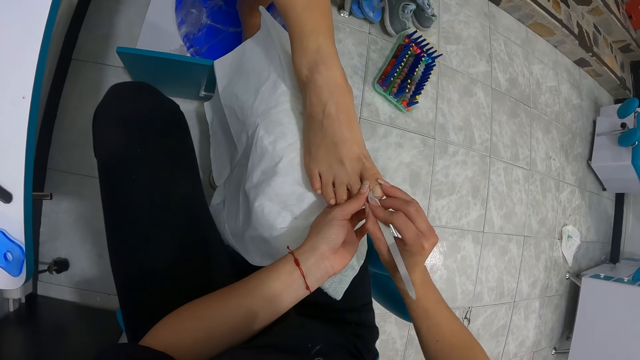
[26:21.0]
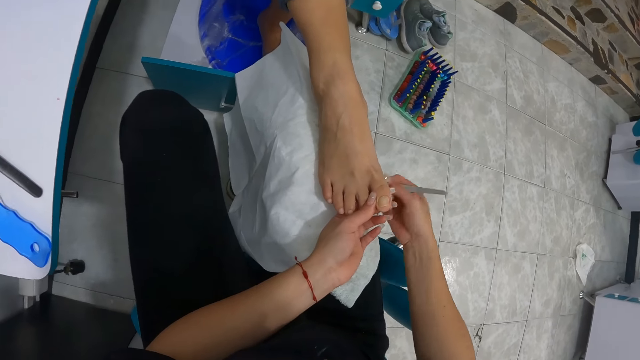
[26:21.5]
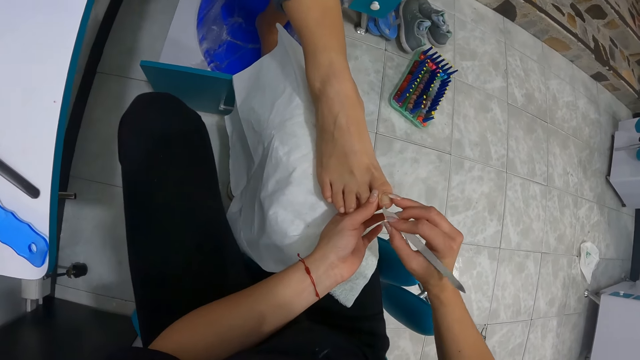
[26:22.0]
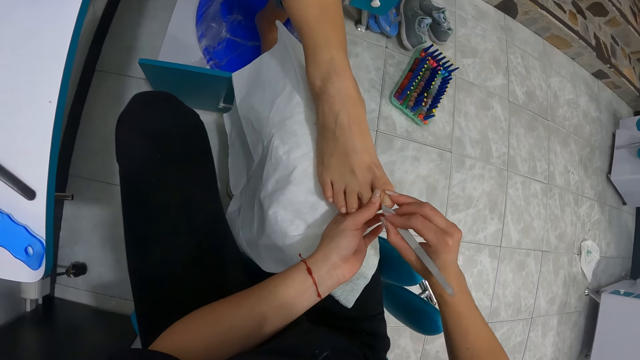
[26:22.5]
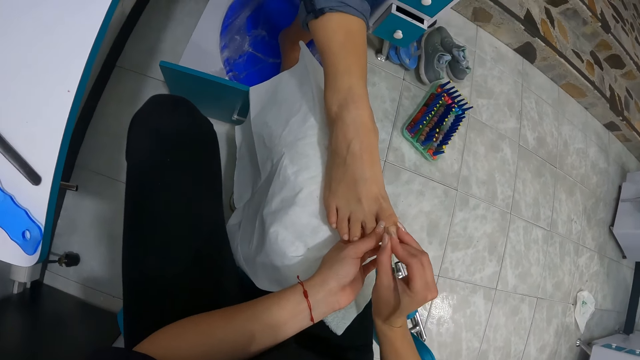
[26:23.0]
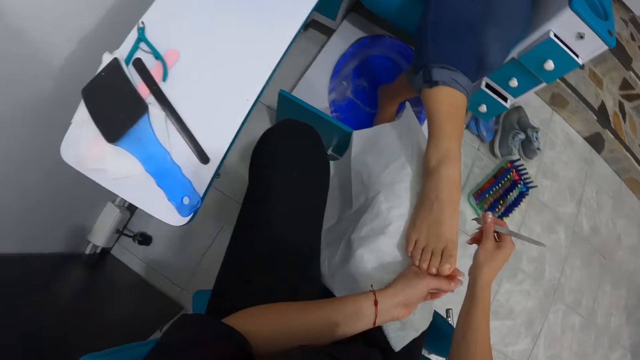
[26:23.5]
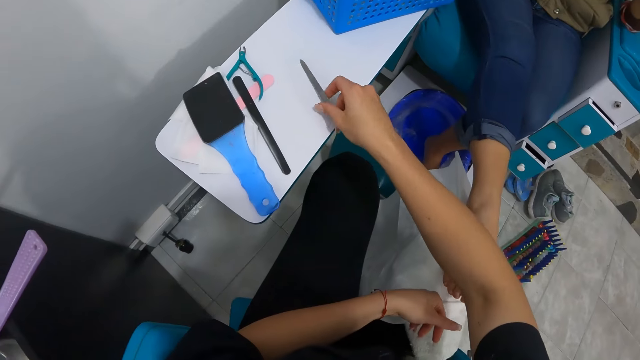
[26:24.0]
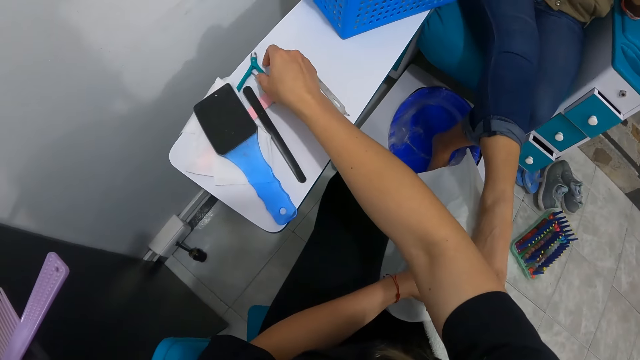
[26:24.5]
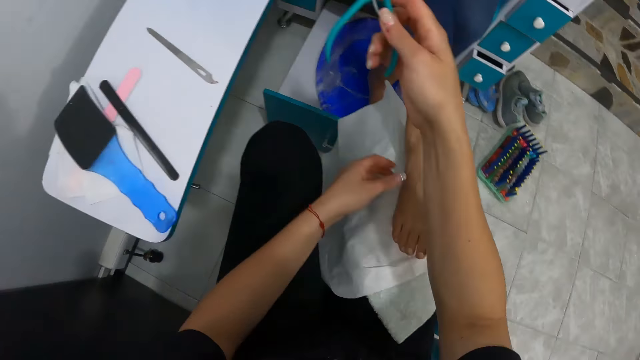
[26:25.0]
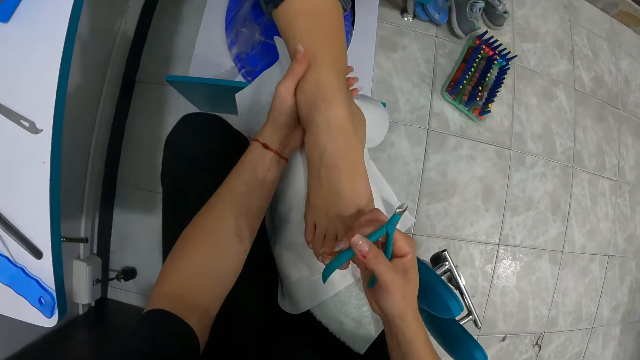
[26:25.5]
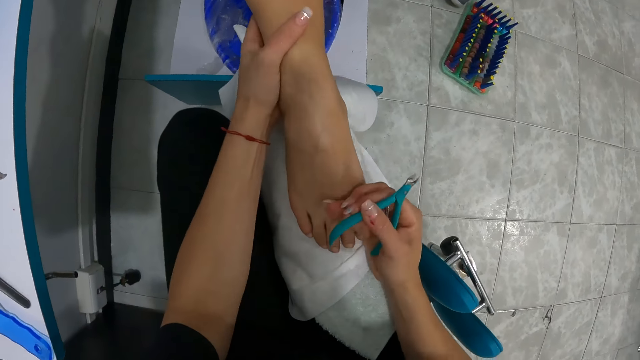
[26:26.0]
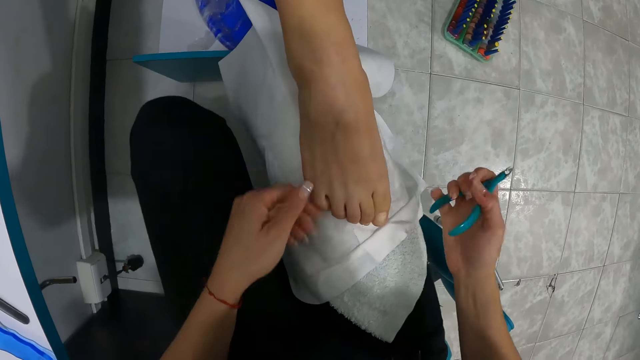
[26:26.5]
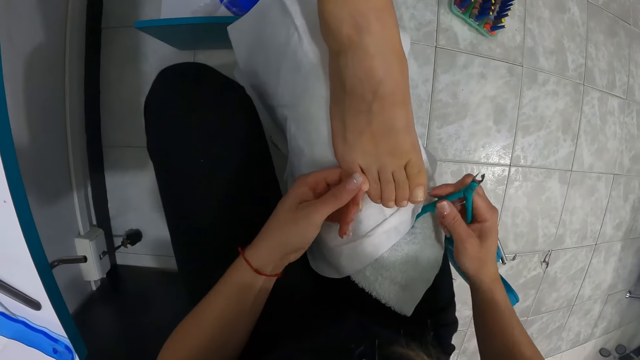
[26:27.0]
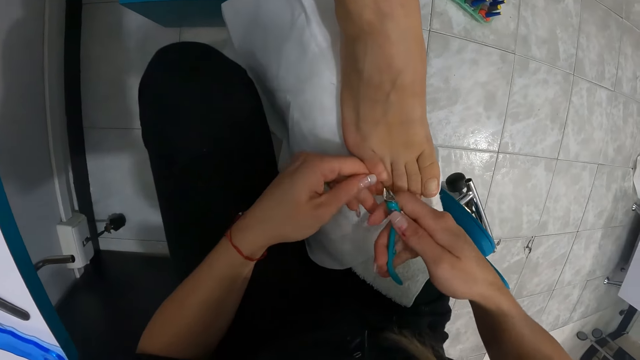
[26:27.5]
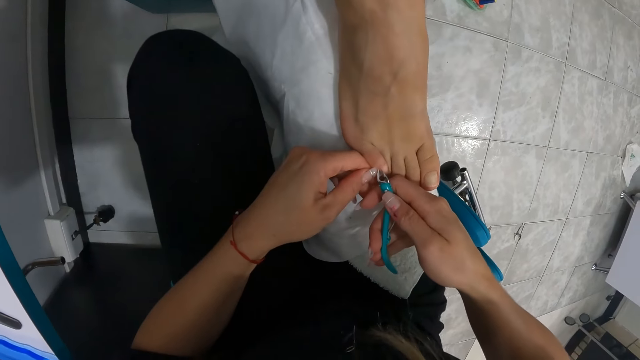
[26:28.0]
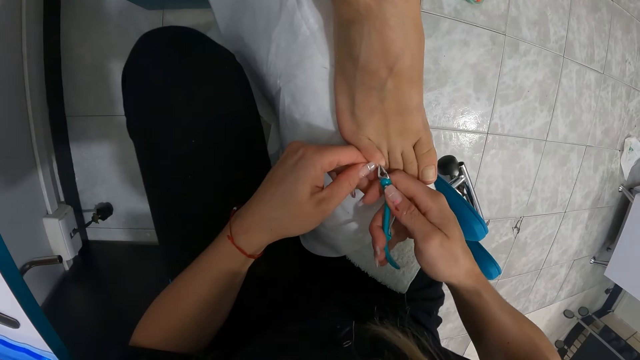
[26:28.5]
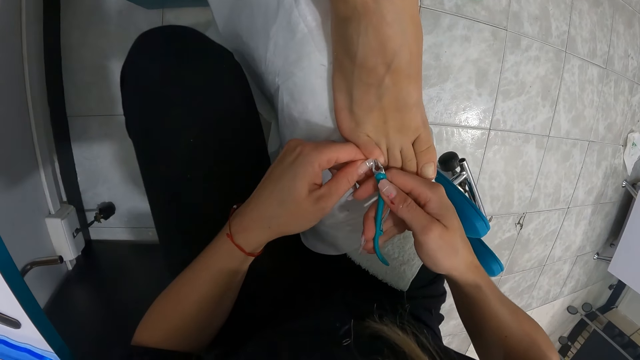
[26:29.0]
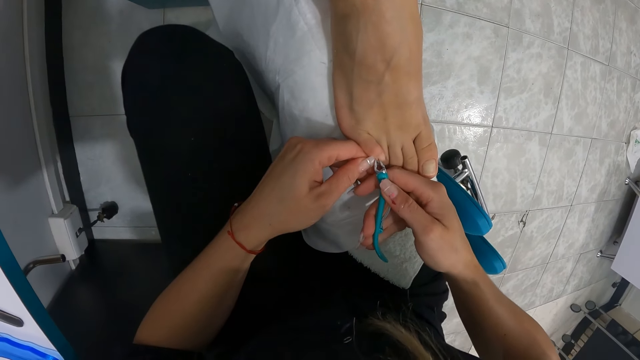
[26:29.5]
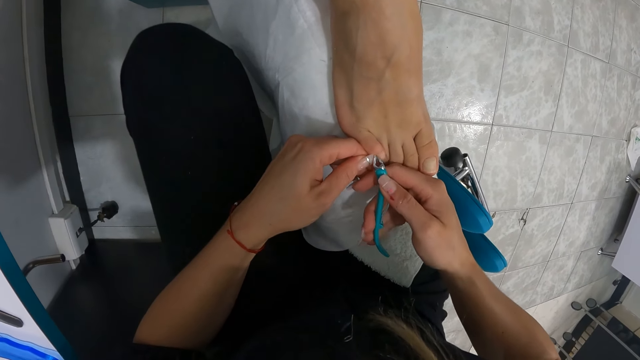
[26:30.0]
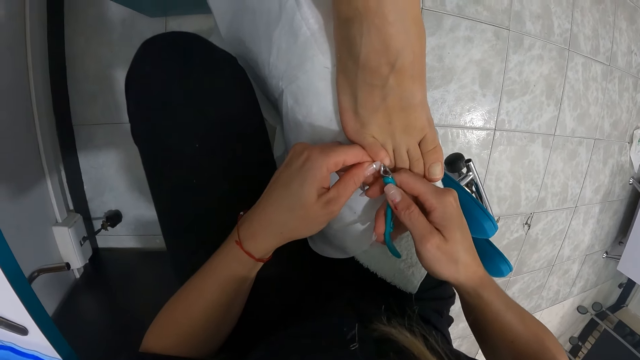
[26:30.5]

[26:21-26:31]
The camera wearer cleans the nail file on the piece of white cloth on her lap with her right hand. She cleans it again. She places the nail file on the board with her right hand. She picks up a nail cutter from the board with her right hand. She adjusts the woman's right leg with her hands. She holds the woman's right leg with her left hand. She holds it again. She trims the nails on the woman's right leg with the nail cutter in her right hand. She removes cuticles from the toes.

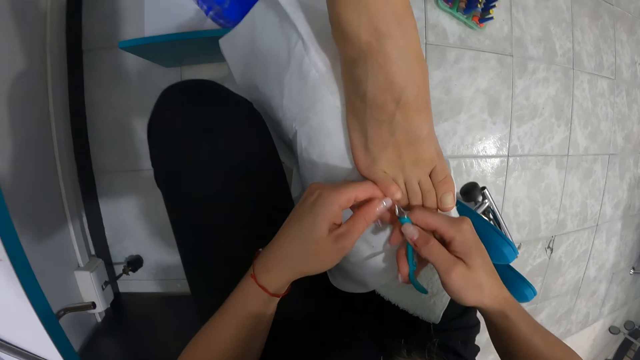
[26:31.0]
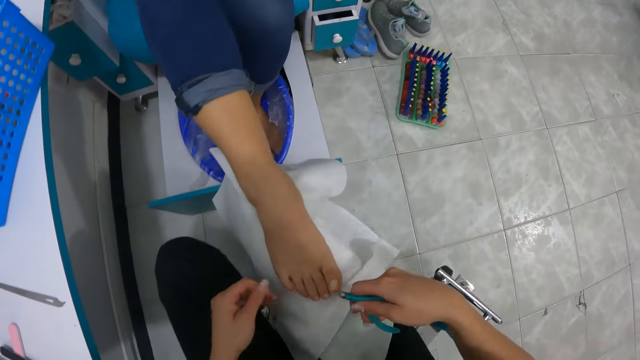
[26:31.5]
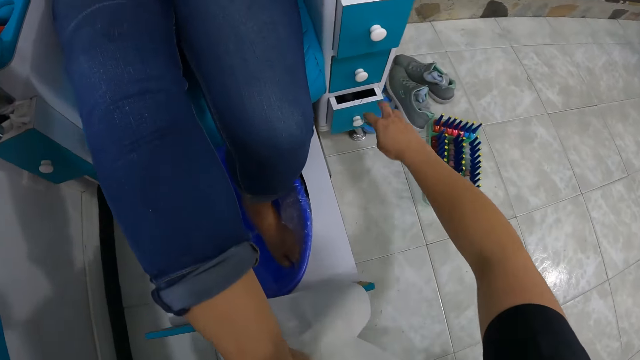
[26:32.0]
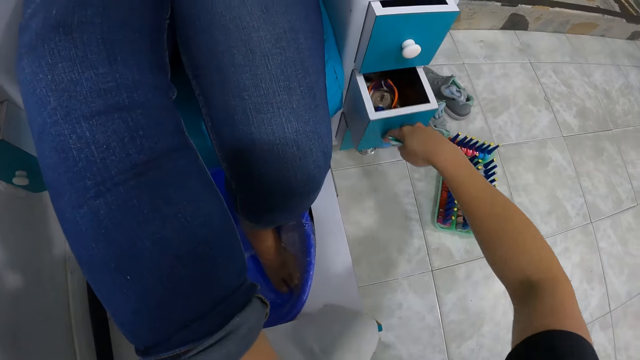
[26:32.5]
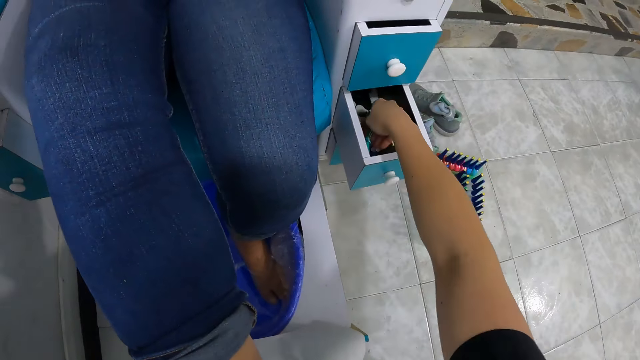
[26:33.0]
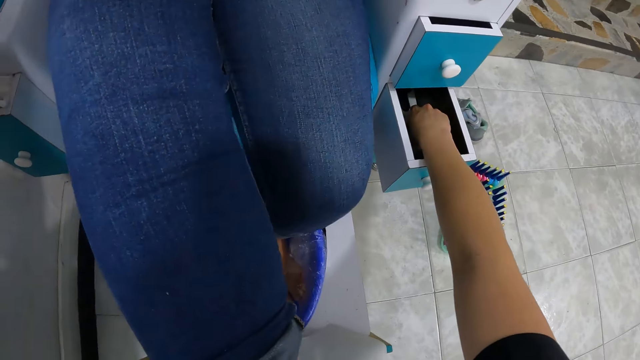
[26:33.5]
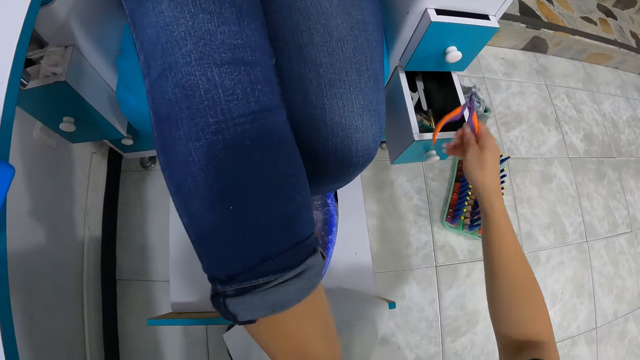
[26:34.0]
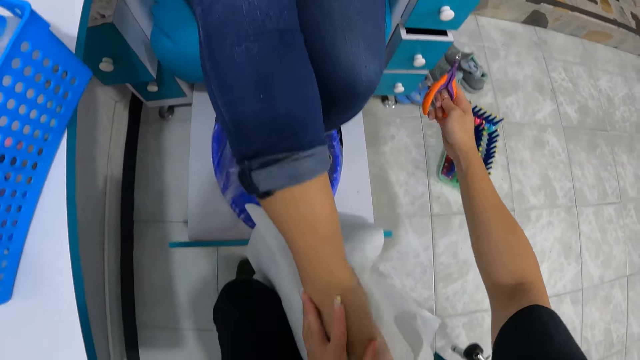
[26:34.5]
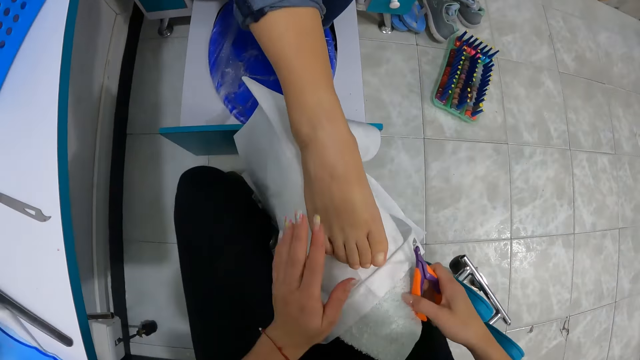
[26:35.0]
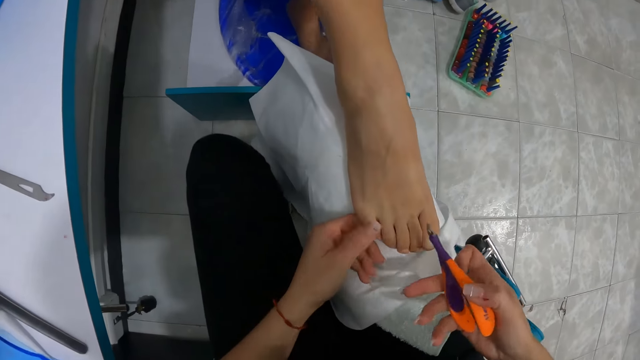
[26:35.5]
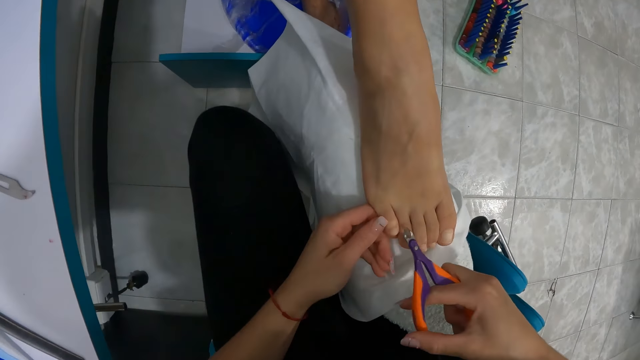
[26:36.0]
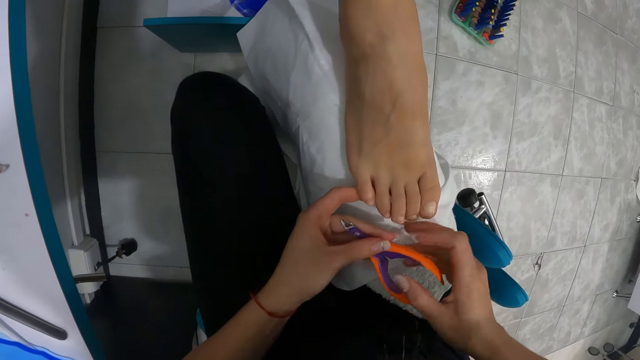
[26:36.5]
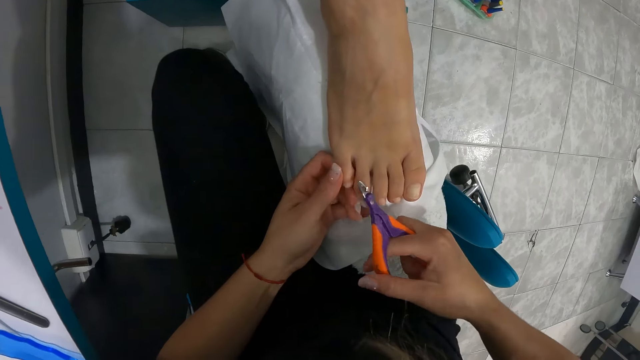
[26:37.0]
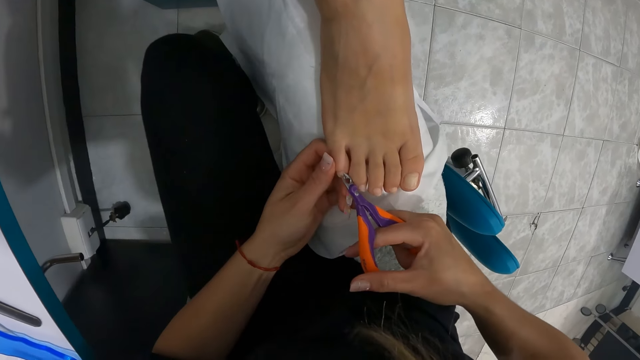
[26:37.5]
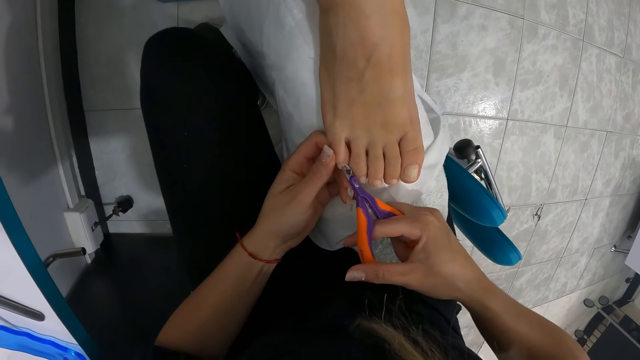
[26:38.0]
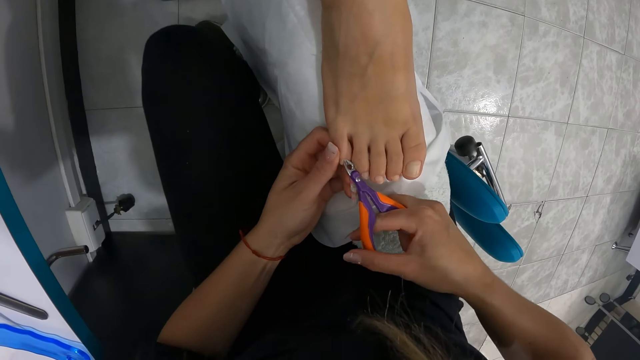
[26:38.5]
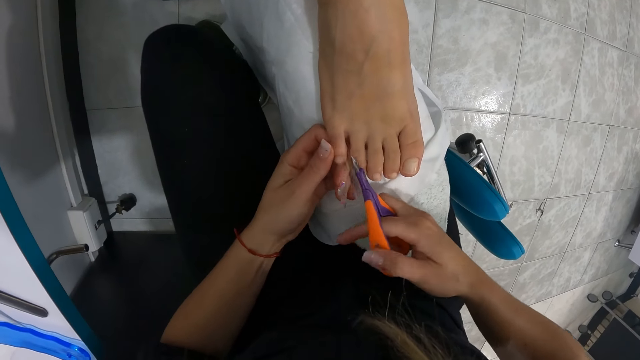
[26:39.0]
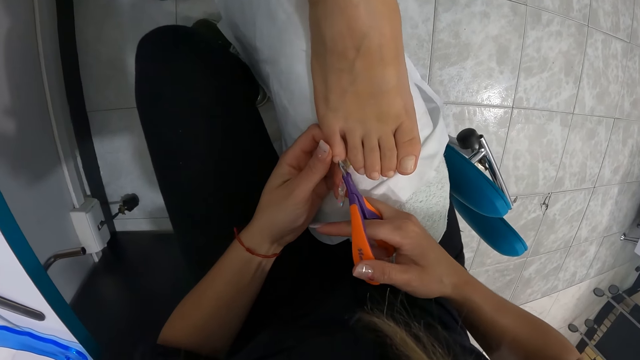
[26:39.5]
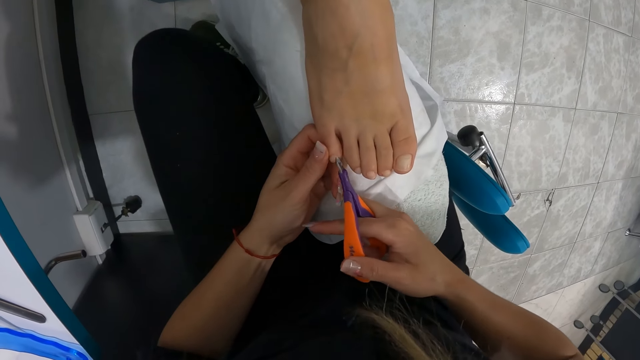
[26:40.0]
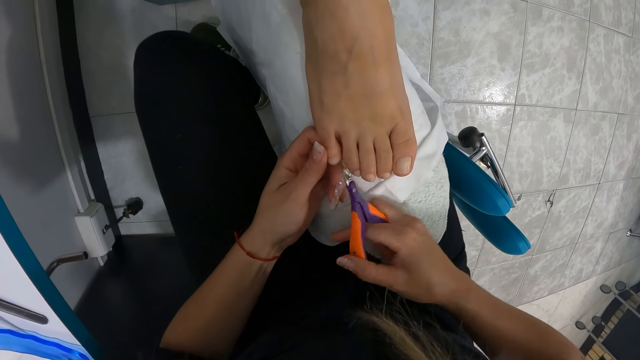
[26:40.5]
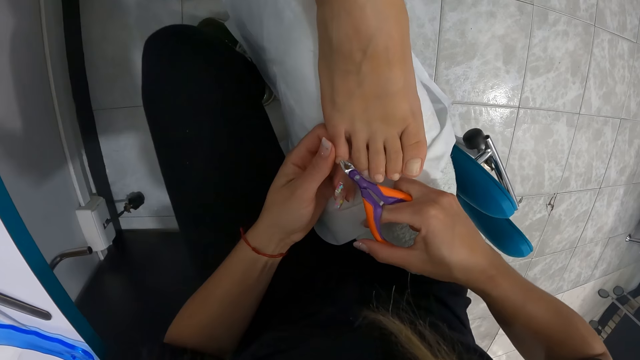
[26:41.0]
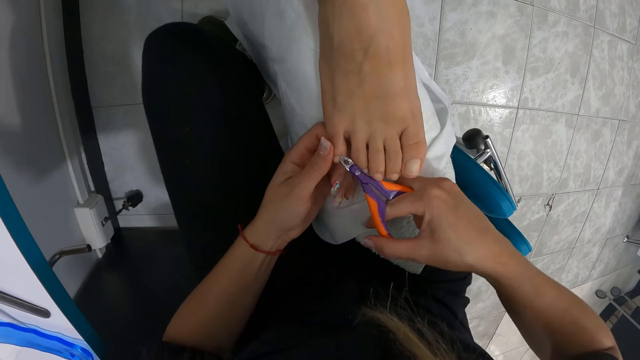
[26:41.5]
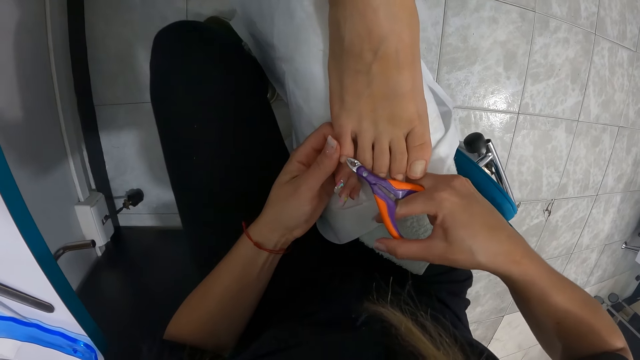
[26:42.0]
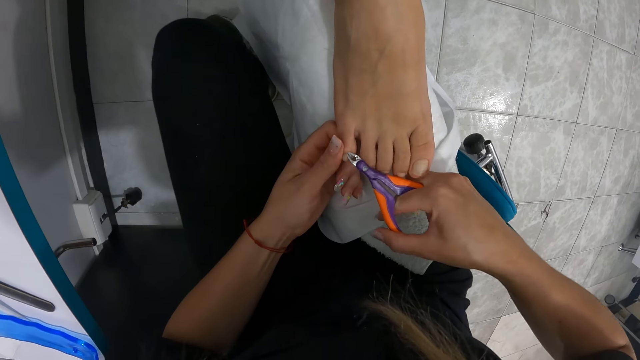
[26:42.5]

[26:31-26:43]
The camera wearer holds the nail cutter with her left hand. She opens a drawer with her right hand. She places the nail cutter in the drawer with her right hand. She picks up an orange nail cutter from the drawer with her right hand. She closes the drawer with her right hand. She cleans the woman's right leg with her left hand. She holds the woman's right leg with her left hand. She holds the orange nail cutter with her hands. She removes cuticles from the toes. She trims the nails on the woman's right leg with the orange nail cutter in her right hand.
